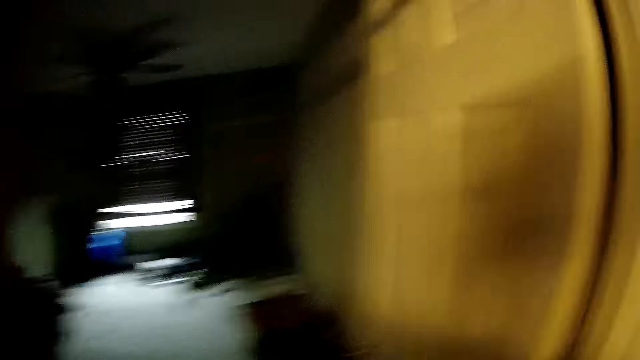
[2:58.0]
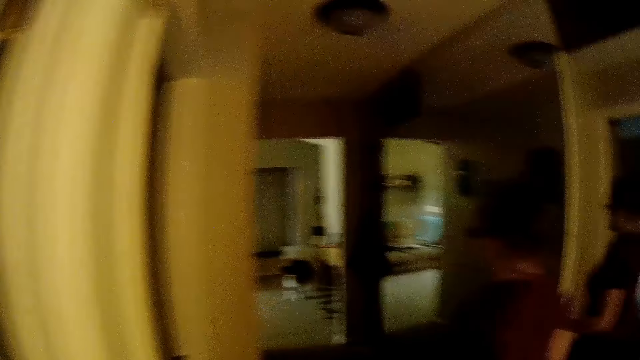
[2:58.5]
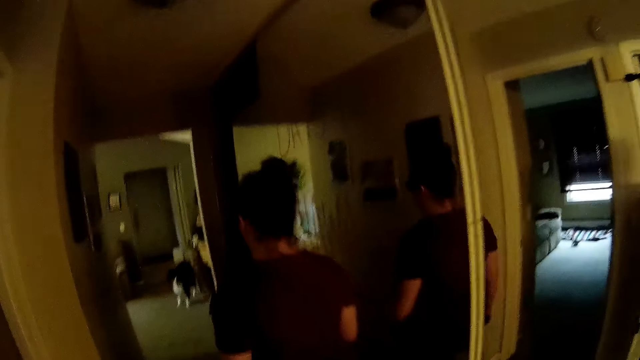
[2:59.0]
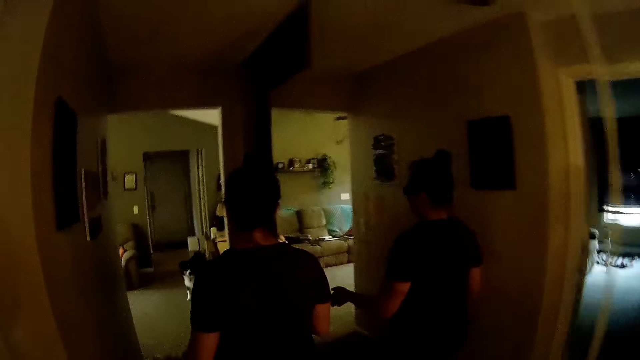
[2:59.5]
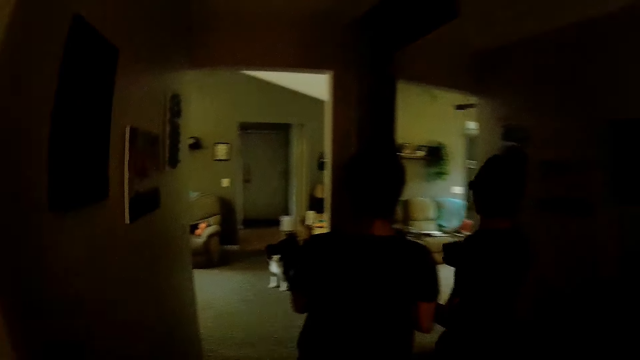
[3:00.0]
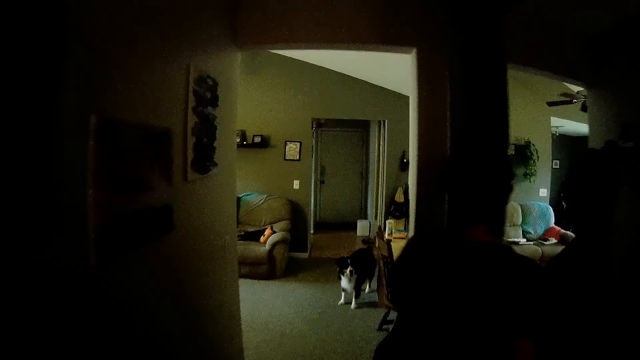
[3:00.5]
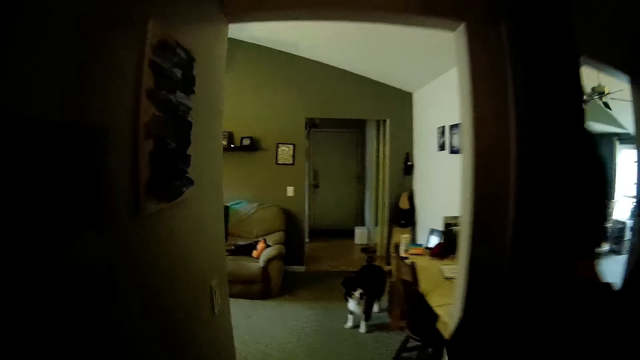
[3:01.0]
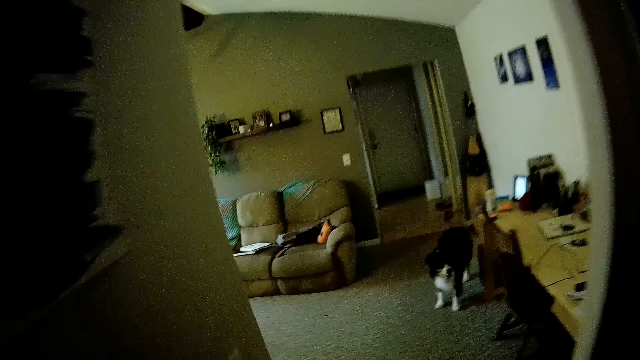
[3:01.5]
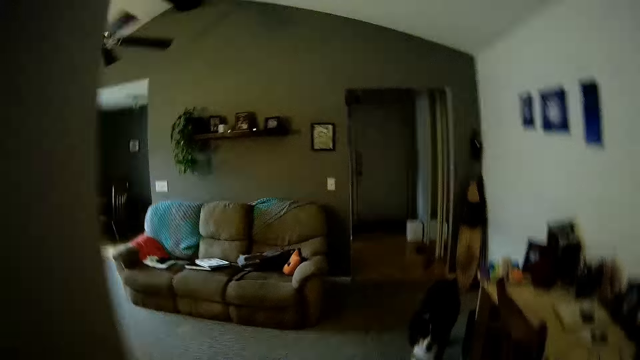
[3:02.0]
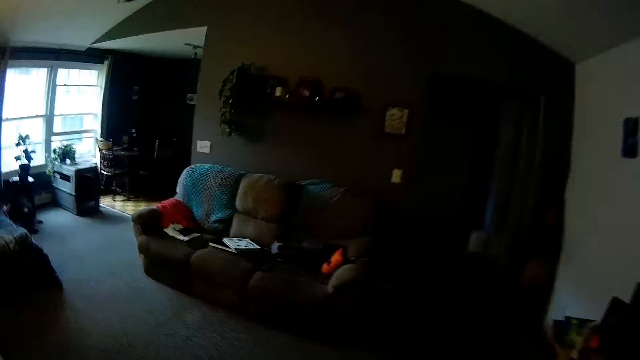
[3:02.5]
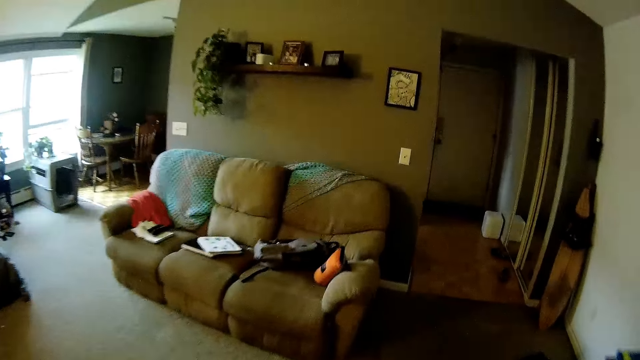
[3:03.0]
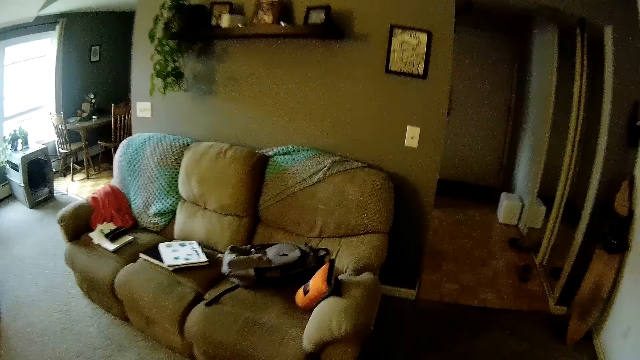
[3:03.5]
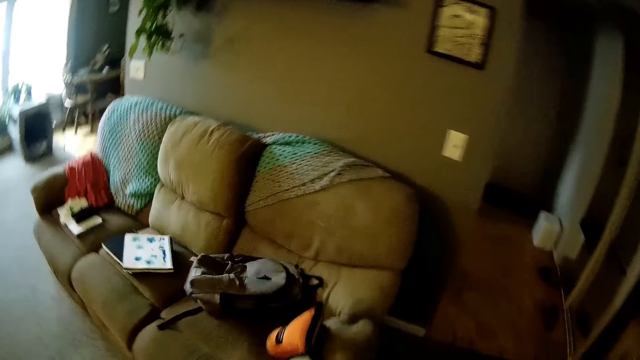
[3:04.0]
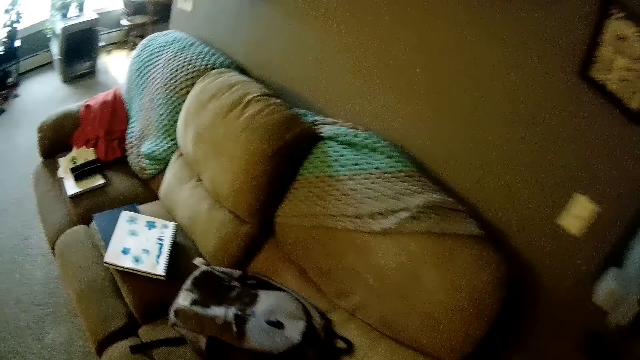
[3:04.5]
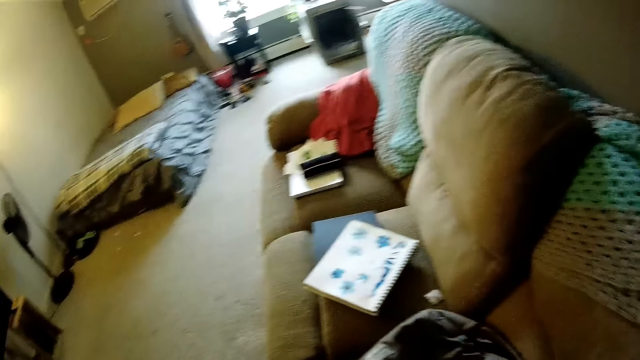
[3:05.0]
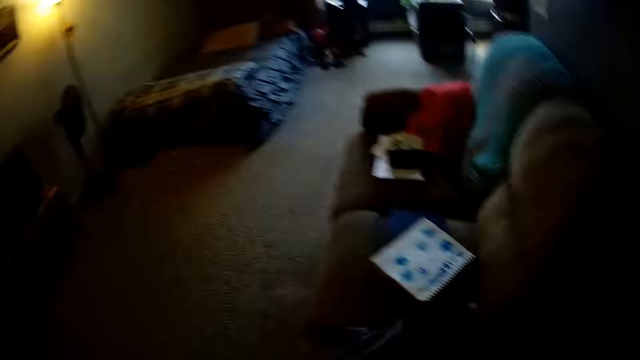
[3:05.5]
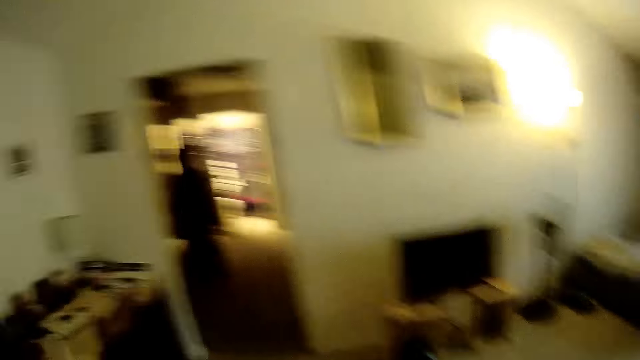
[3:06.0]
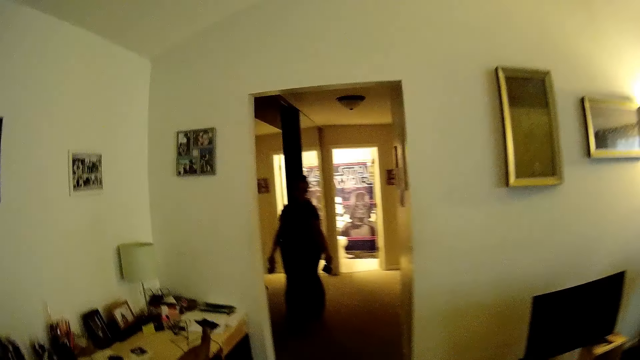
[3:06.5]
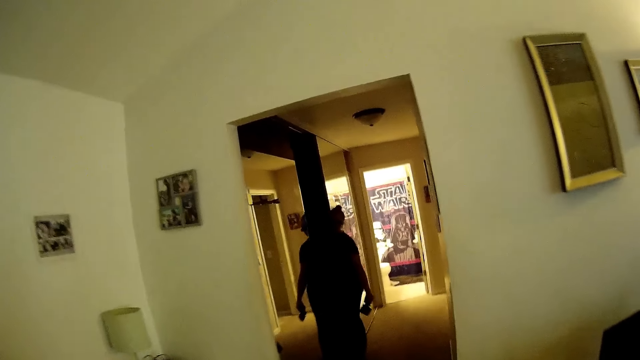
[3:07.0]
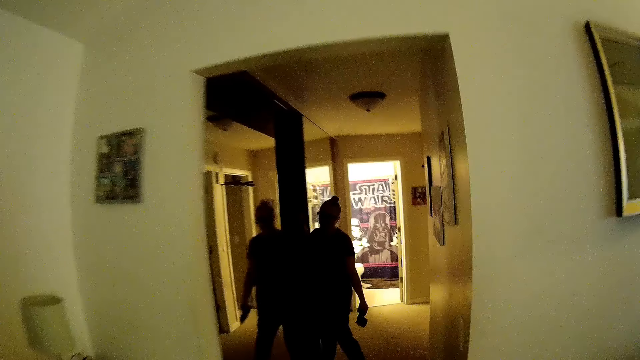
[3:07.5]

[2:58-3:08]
The camera wearer walks around in the house. He walks into a living room. He picks an ash backpack from the couch with his left hand.

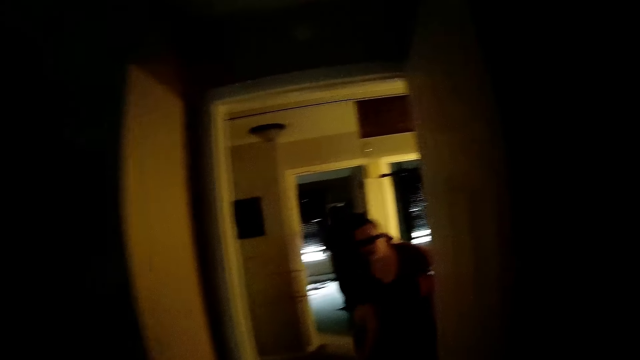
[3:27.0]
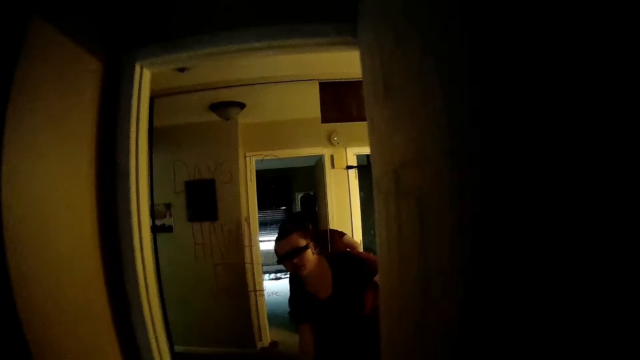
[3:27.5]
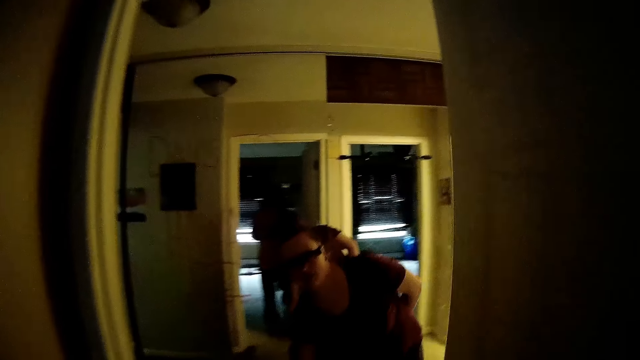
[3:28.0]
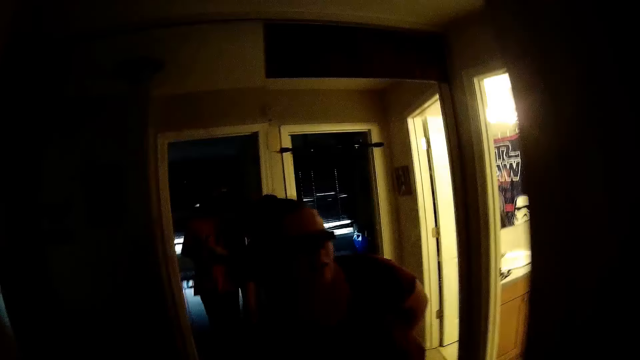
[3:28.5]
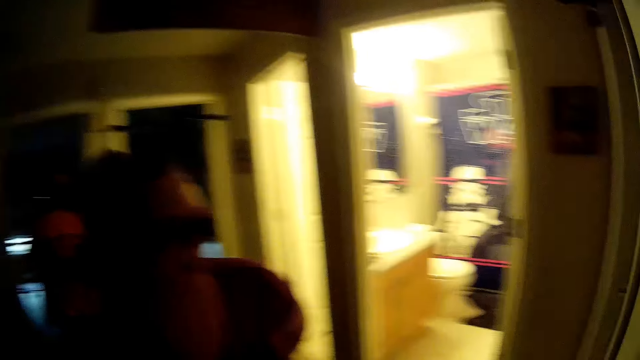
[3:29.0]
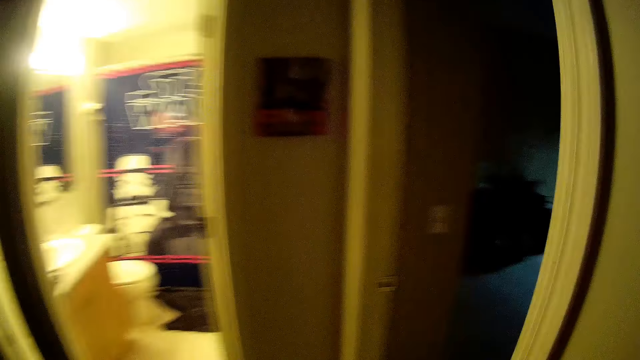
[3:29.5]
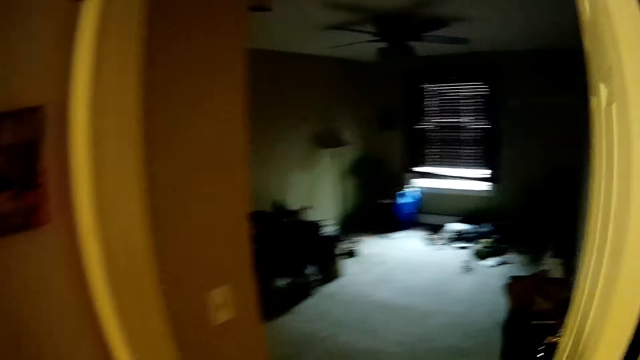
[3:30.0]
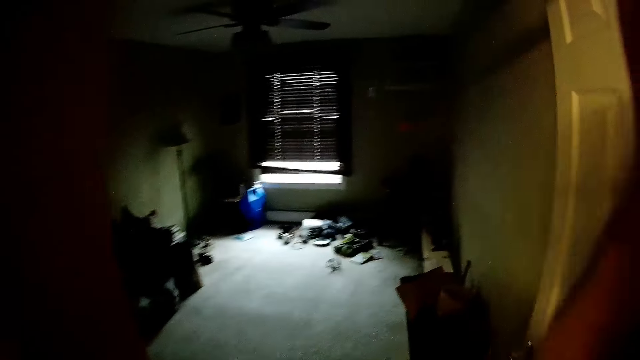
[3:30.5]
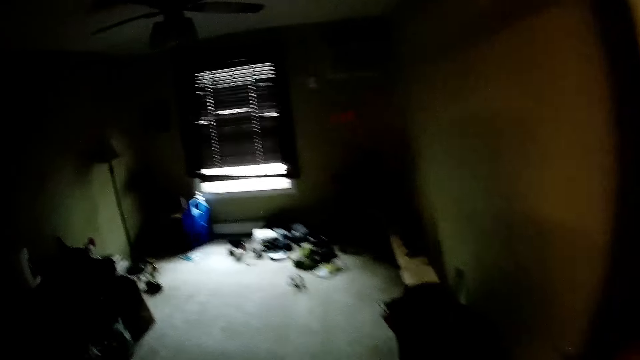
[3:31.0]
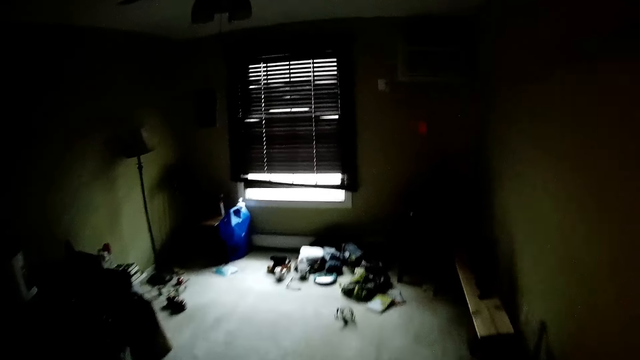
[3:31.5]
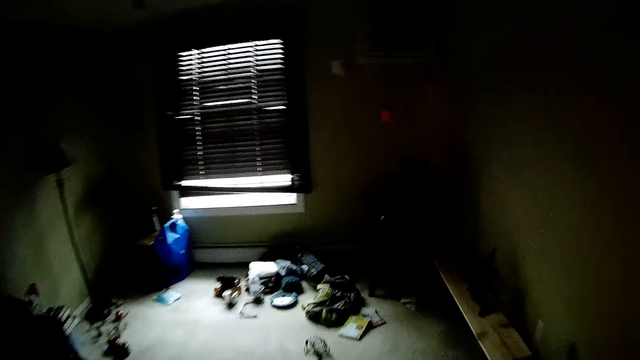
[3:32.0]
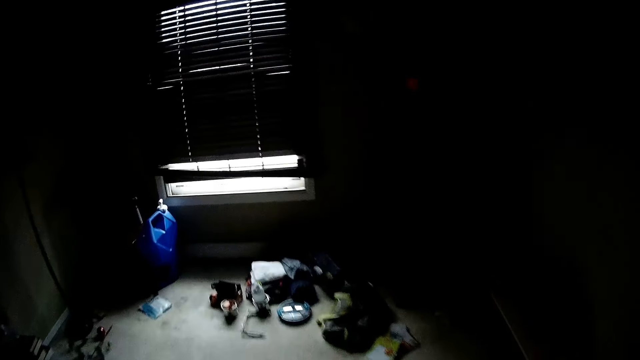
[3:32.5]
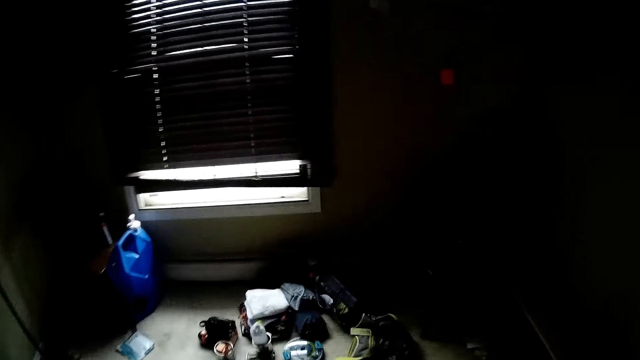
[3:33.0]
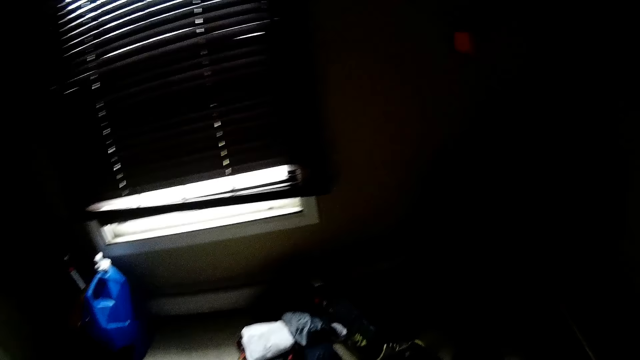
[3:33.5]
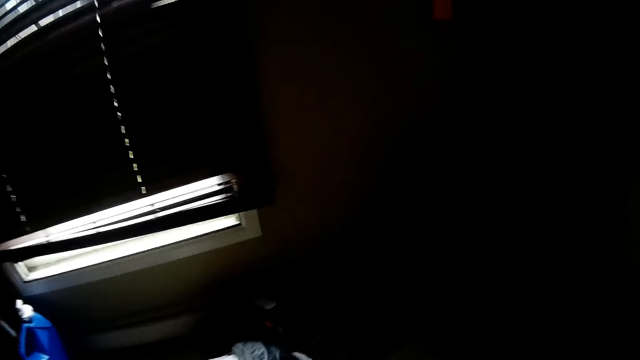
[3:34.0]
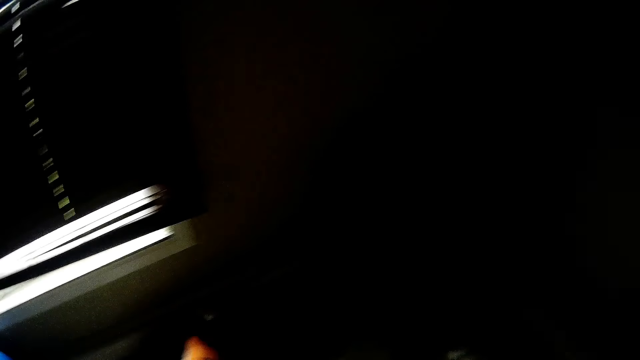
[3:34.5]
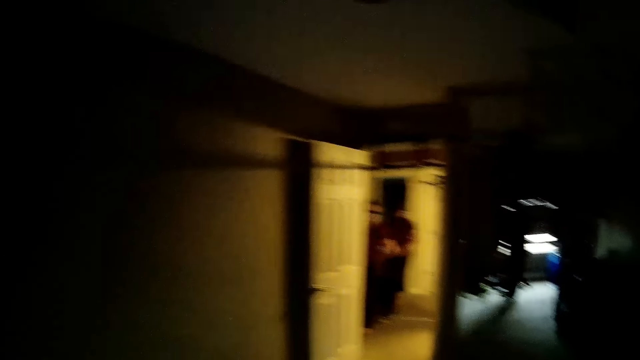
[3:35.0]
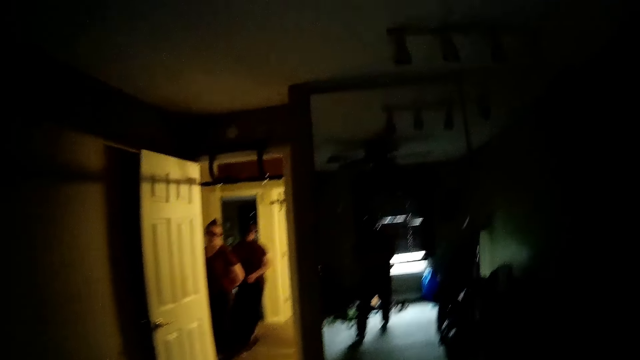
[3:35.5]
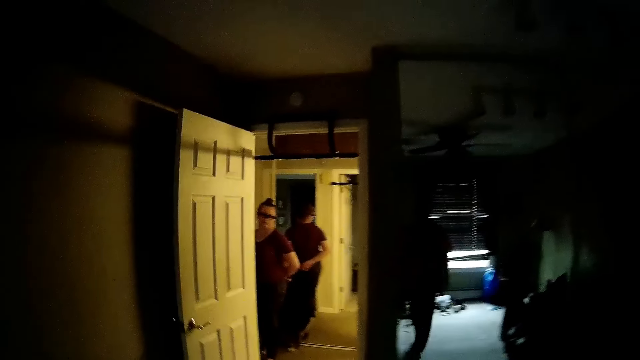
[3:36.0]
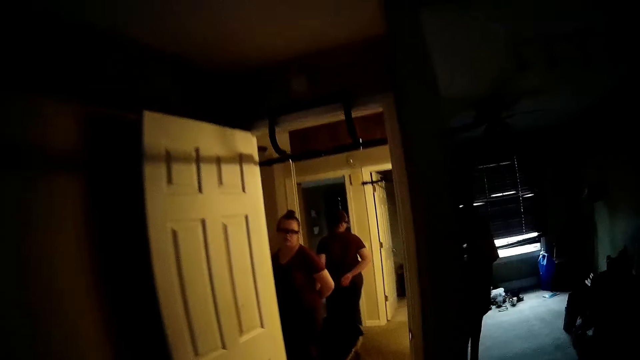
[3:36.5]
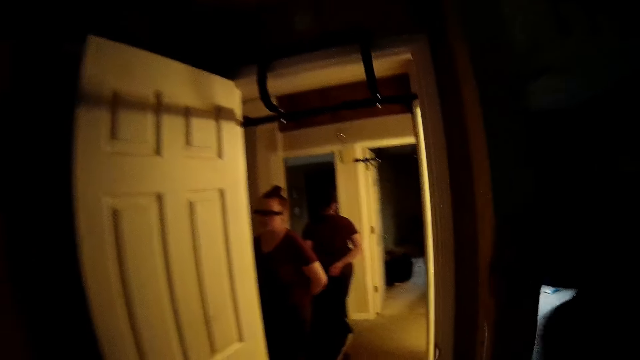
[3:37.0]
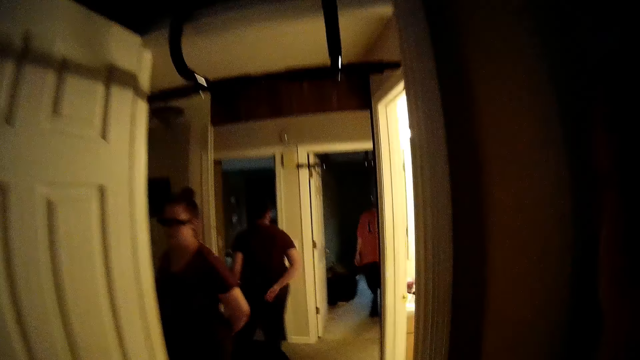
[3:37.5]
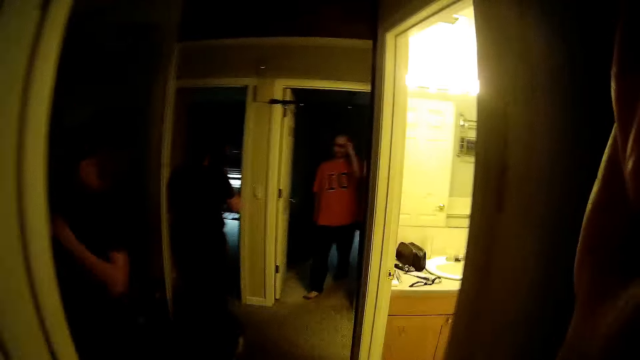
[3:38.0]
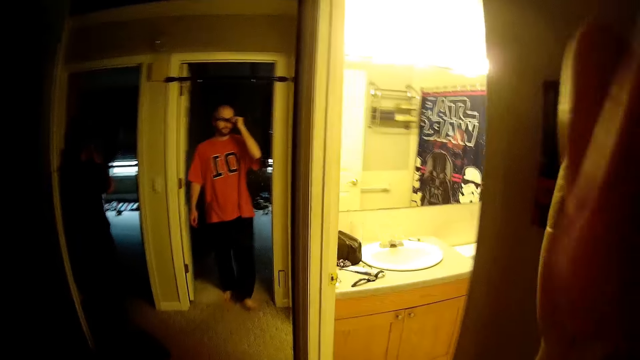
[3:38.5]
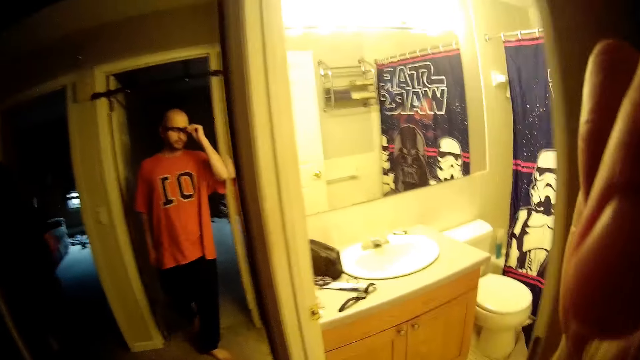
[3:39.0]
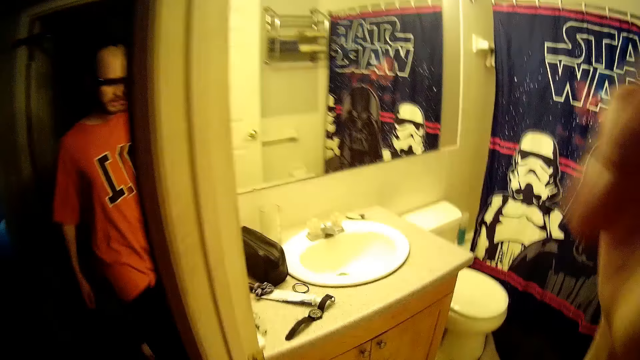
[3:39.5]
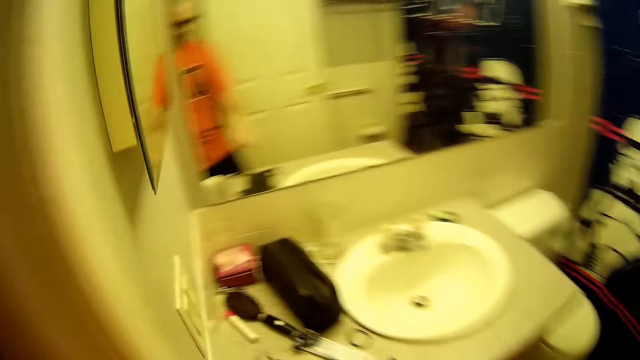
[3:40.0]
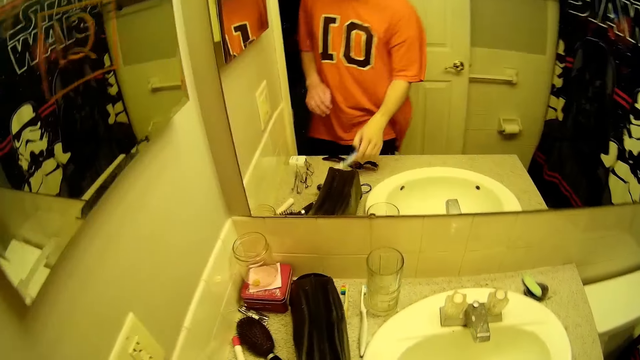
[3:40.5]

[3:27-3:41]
The camera wearer walks out of the room. He walks into a room. He throws the purse on the floor with his left hand. He walks out of the room. He adjusts a pair of glasses with his right hand. He walks into the bathroom. He picks a toothpaste from the bathroom sink with his right hand.
